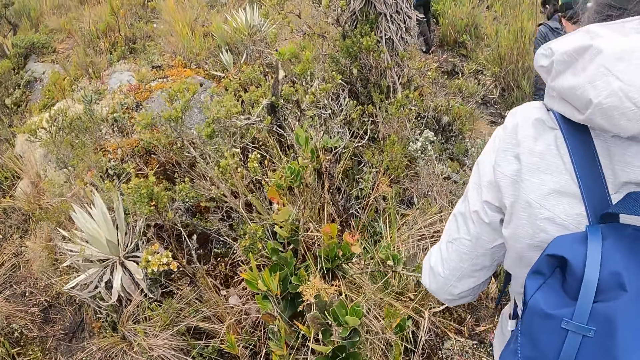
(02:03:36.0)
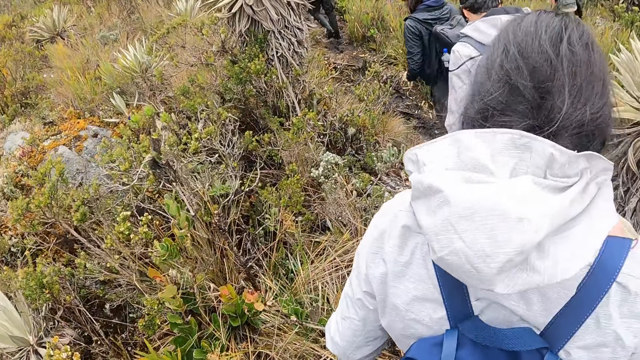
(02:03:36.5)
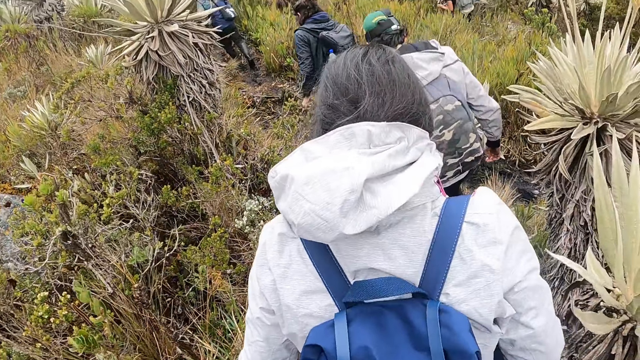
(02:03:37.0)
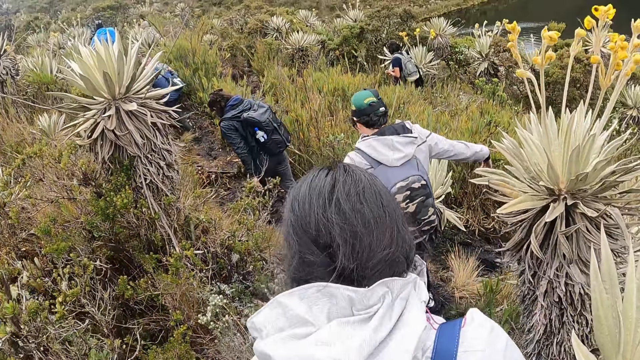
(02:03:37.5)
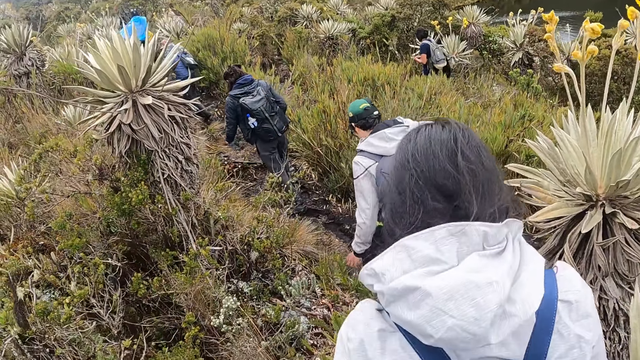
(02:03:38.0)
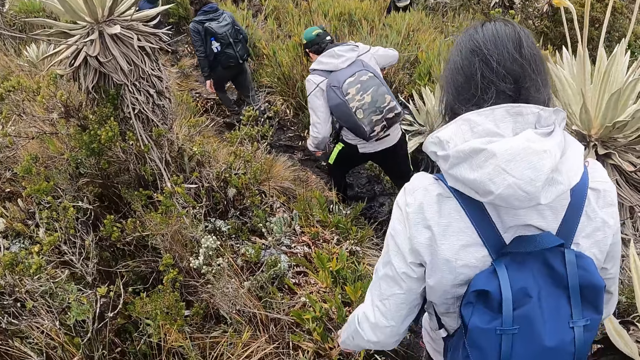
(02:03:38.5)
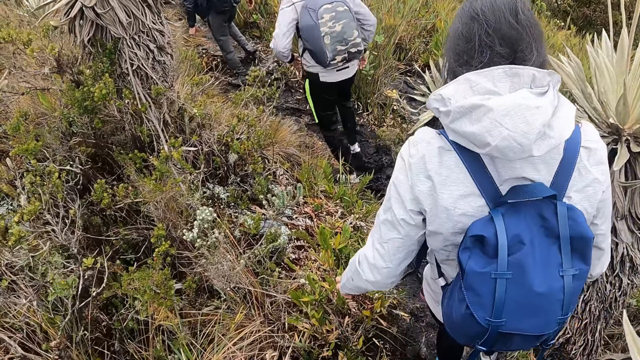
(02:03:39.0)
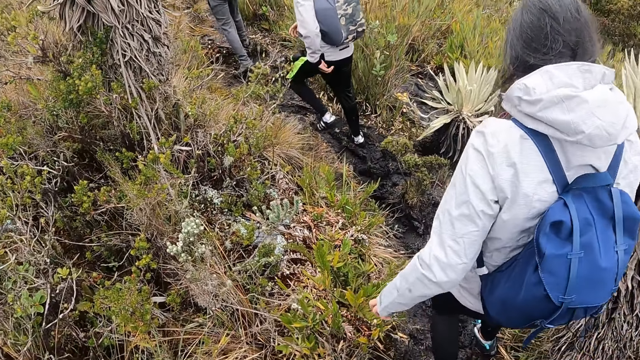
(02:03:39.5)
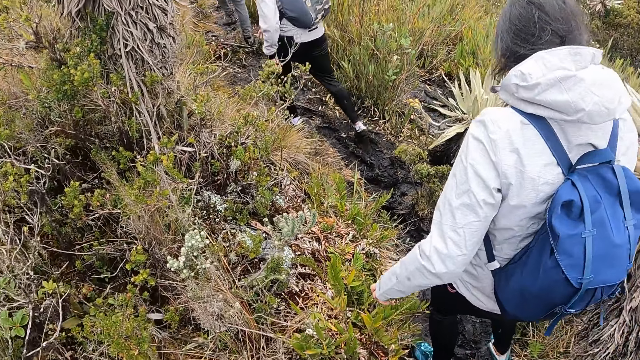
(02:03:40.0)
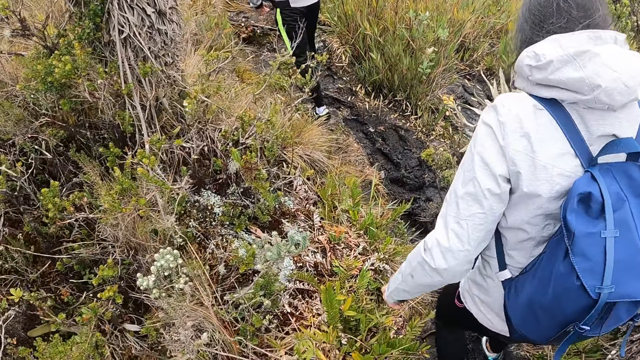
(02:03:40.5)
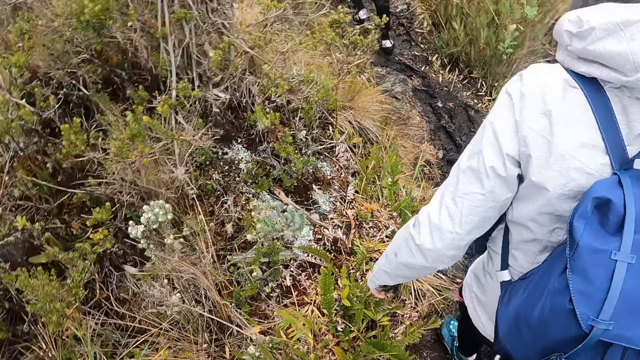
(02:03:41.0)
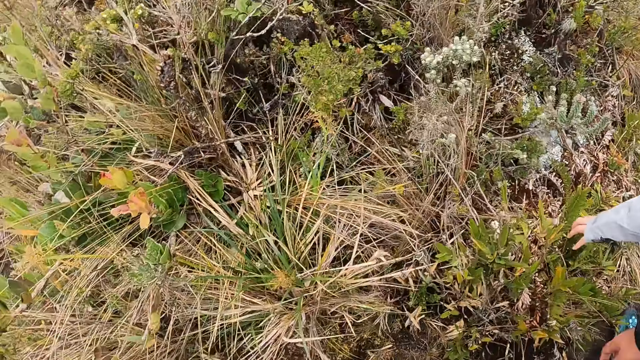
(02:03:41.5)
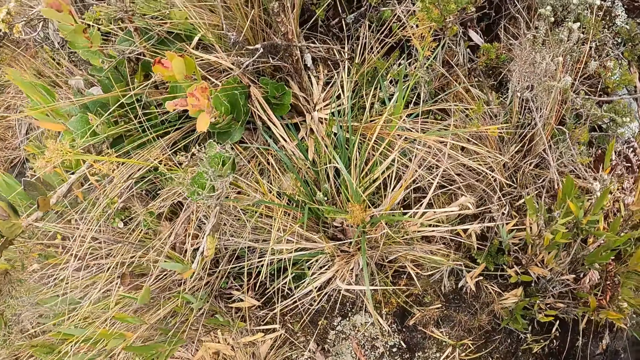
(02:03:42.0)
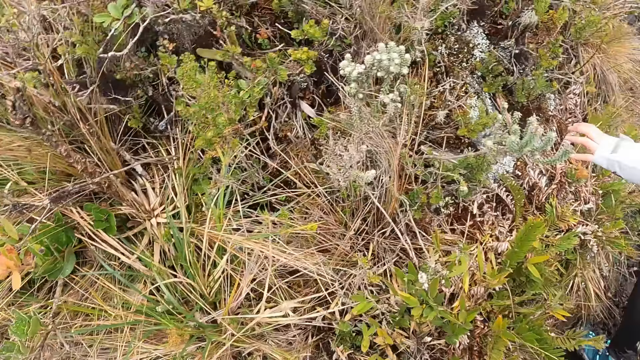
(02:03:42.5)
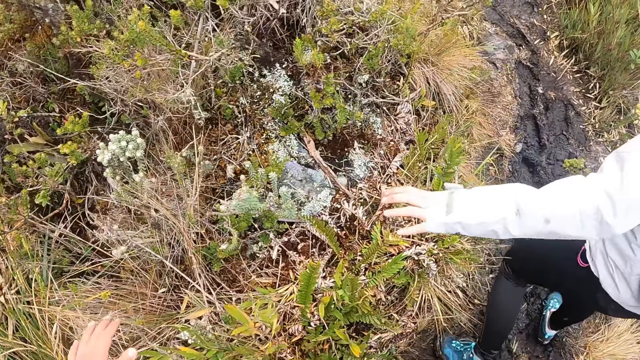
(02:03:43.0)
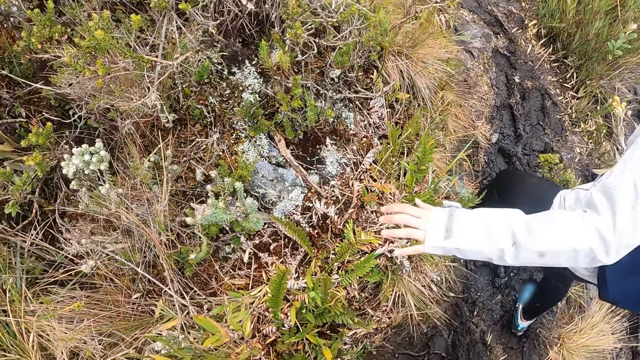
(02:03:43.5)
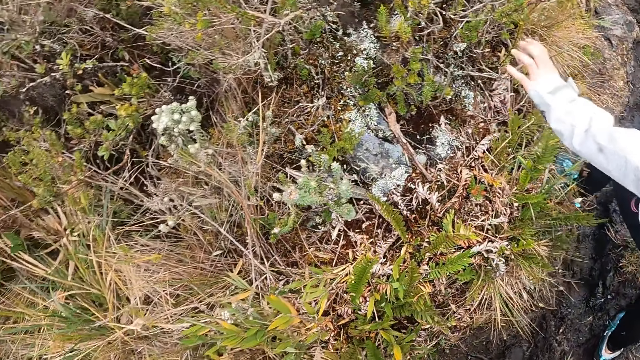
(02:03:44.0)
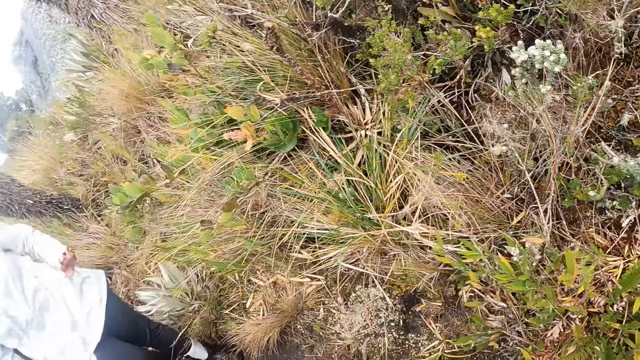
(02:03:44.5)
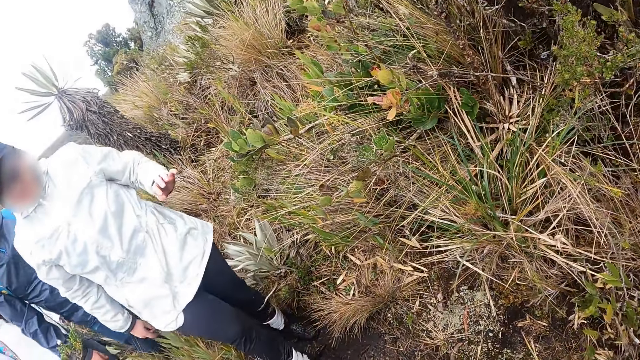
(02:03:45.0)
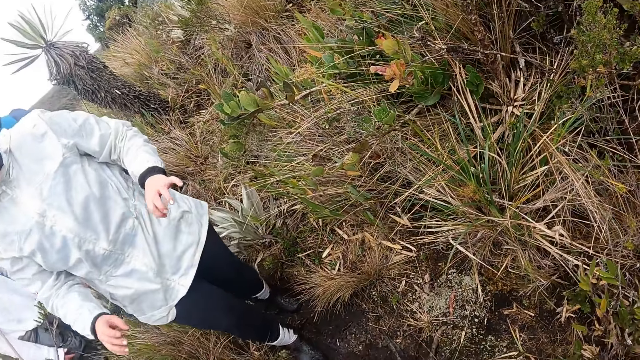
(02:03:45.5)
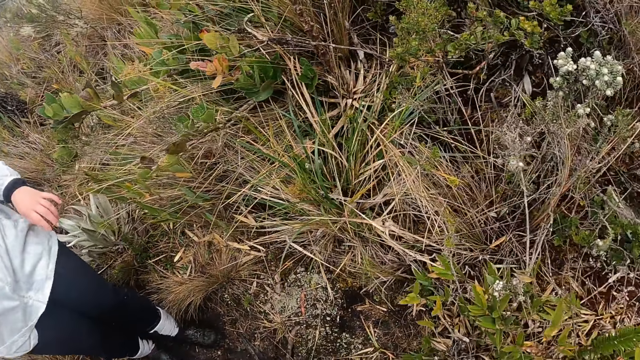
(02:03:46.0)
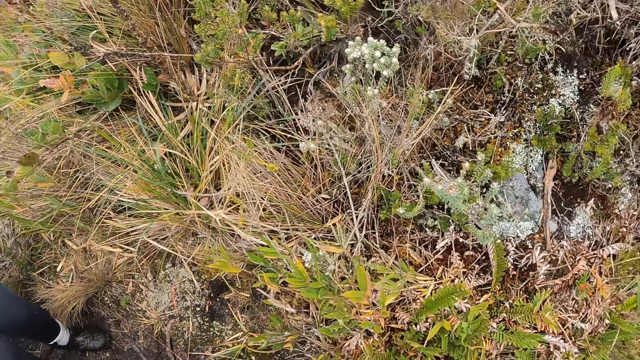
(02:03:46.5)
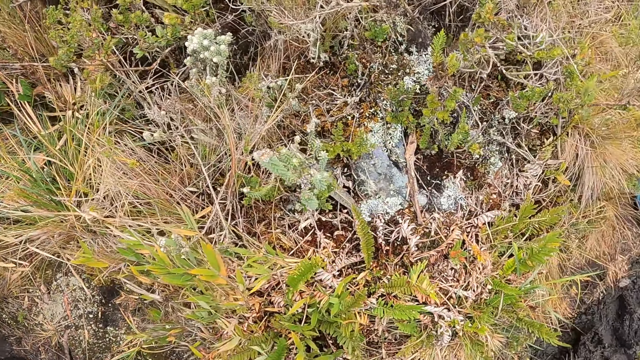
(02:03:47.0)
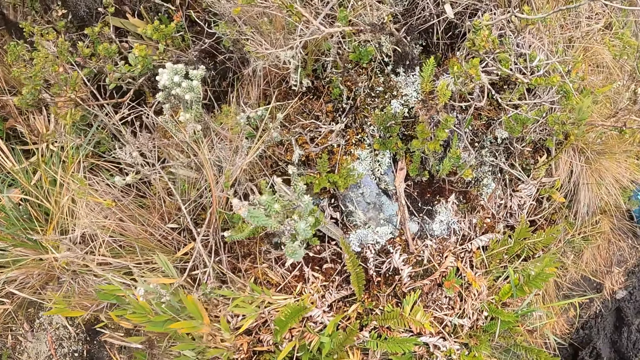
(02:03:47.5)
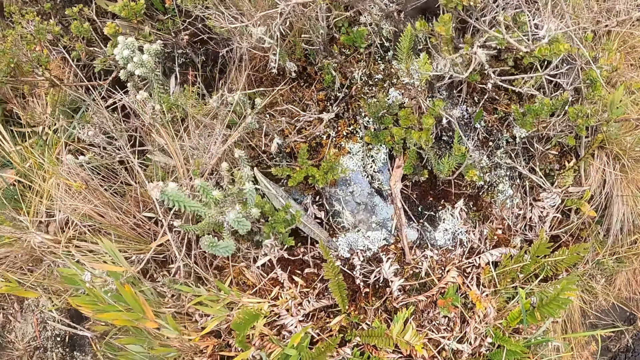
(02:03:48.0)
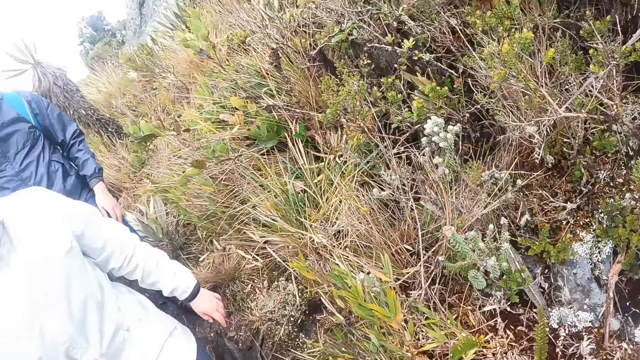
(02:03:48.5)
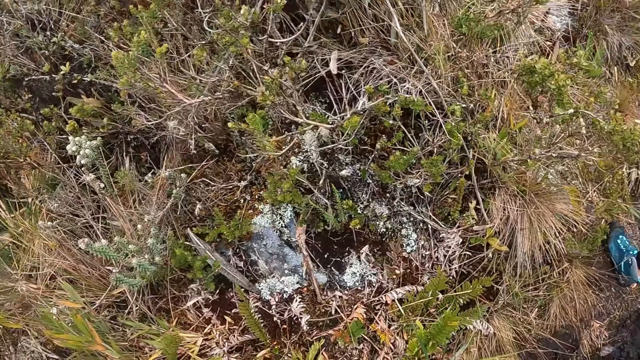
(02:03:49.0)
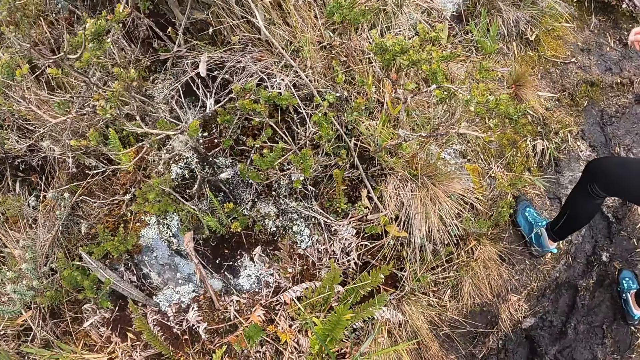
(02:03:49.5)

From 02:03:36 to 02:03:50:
The camera wearer turns around the garden.

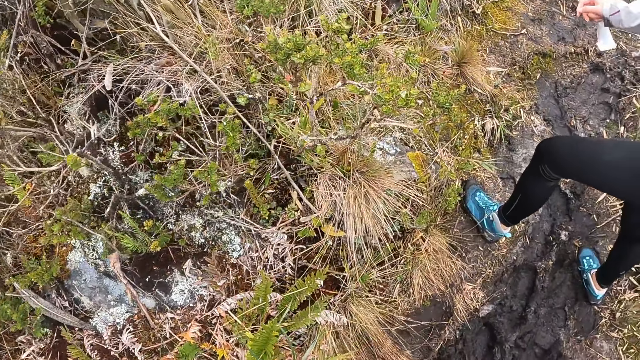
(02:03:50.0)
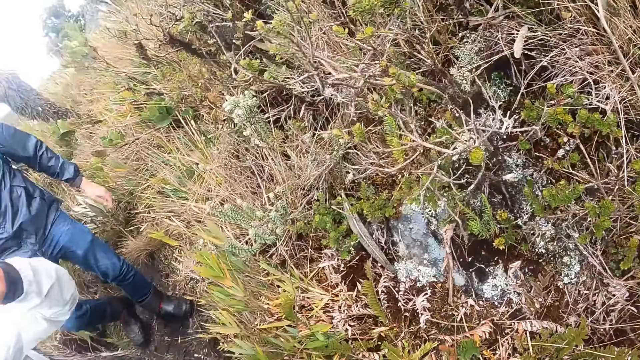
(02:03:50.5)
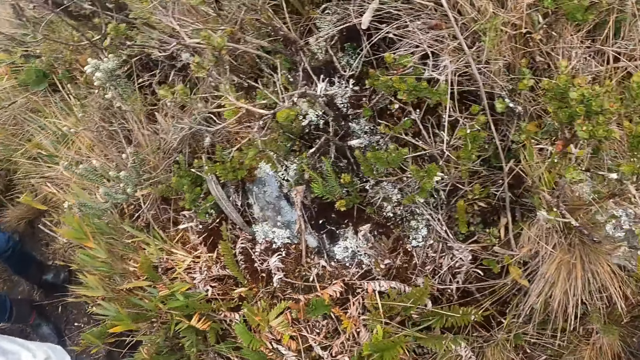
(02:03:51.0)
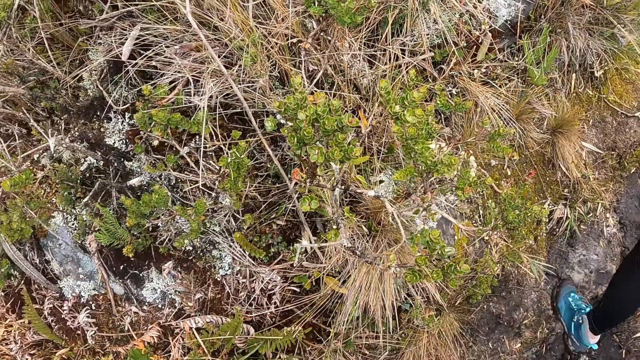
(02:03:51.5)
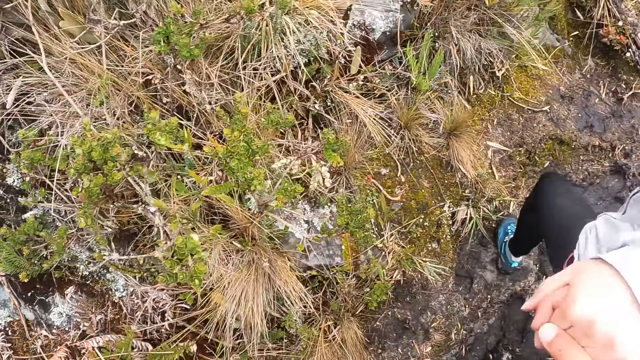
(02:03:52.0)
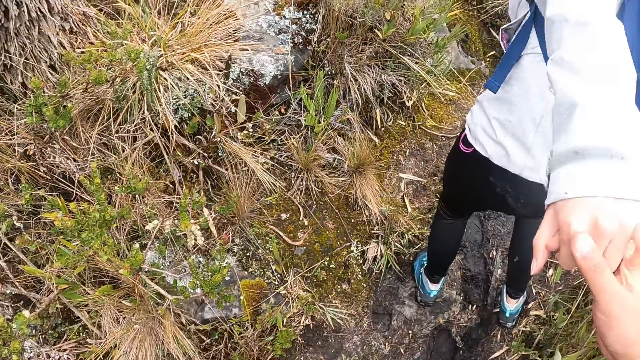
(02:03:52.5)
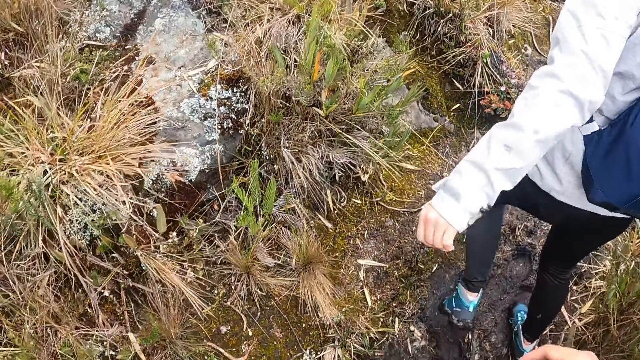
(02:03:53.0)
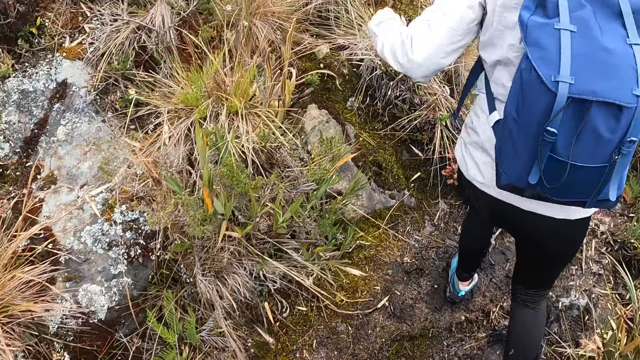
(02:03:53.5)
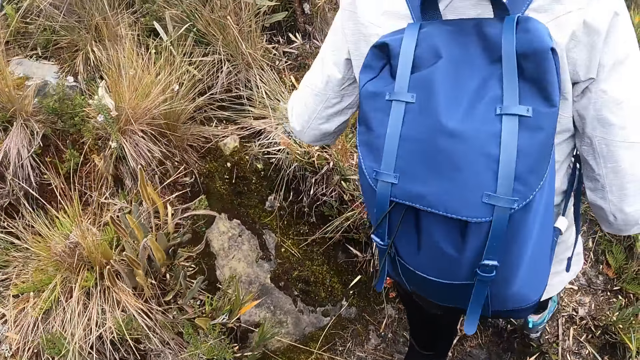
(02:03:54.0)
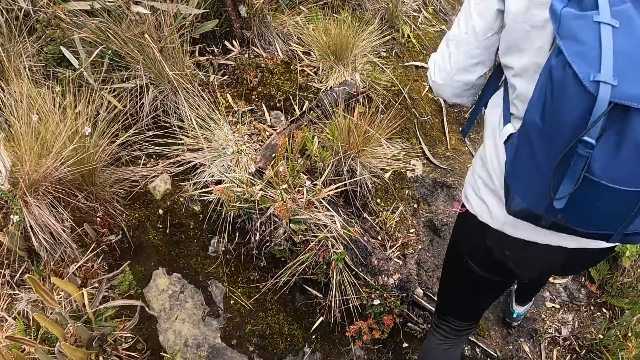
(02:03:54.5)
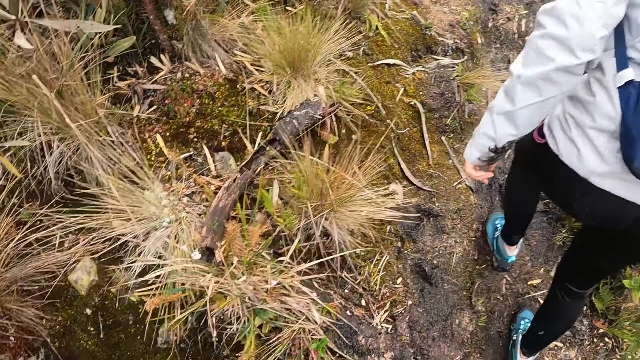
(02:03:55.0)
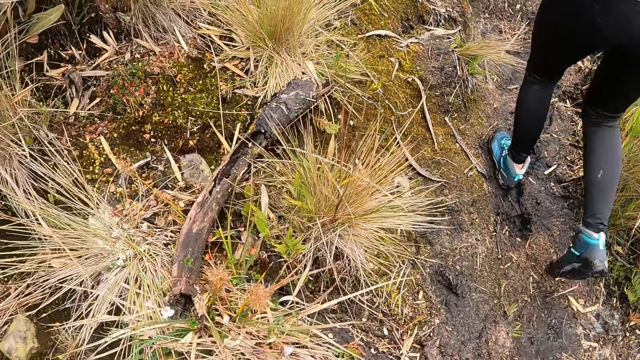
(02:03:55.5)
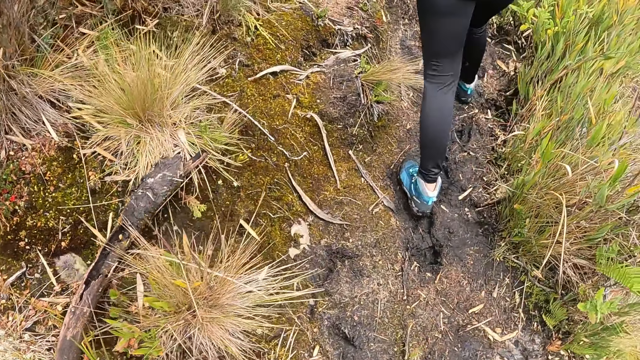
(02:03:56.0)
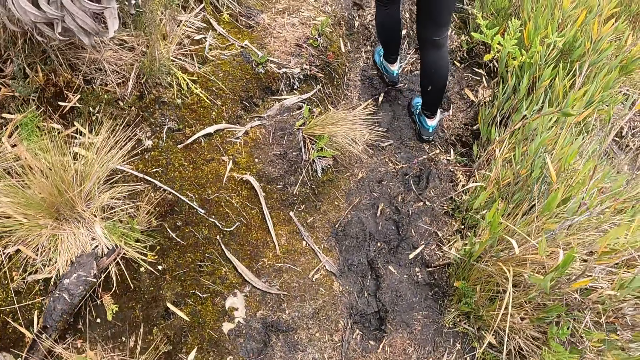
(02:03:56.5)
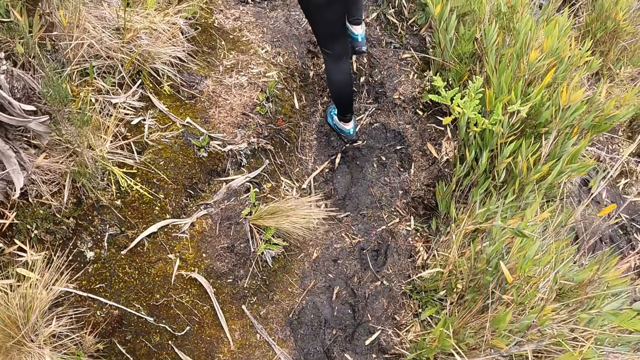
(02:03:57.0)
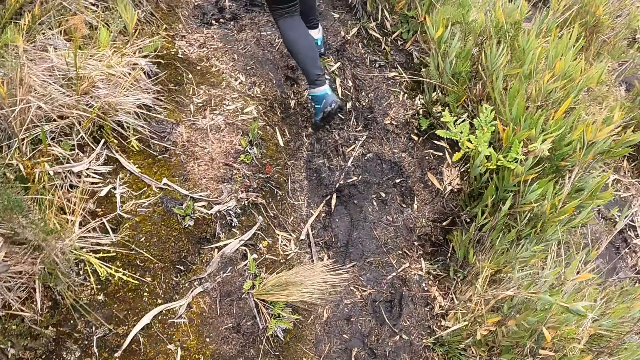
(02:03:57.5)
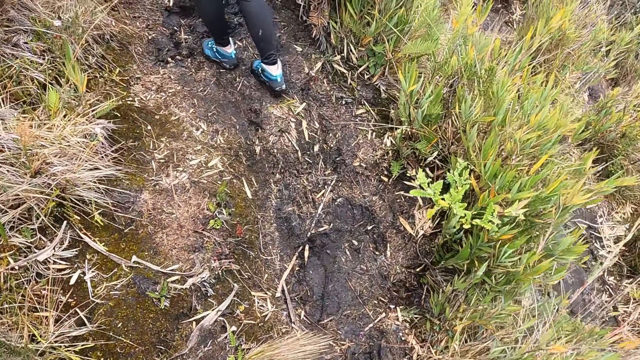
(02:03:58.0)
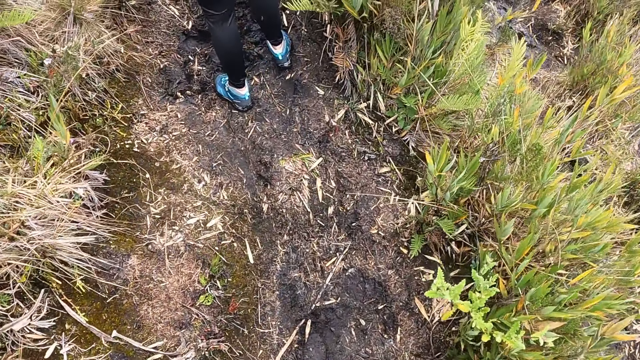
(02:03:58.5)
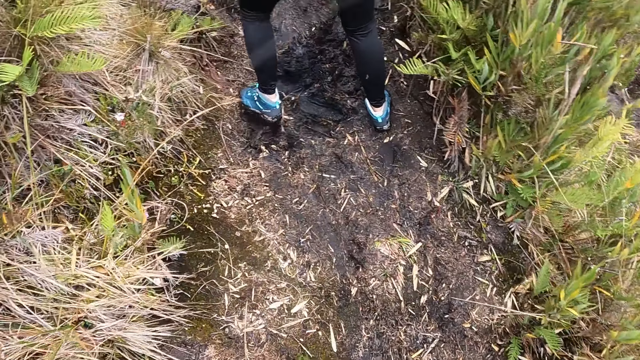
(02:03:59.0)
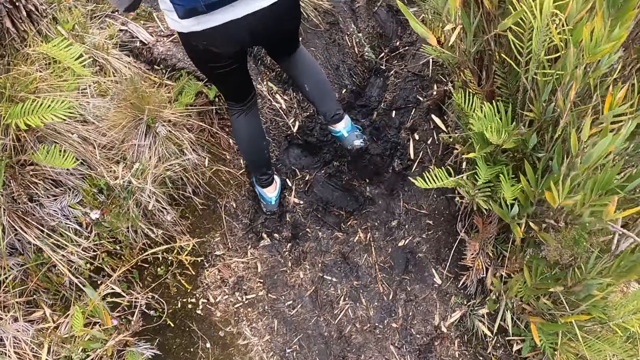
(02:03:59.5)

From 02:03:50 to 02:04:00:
The camera wearer holds the woman's left hand with her right hand. She supports the woman with her right hand. She walks along the garden.
